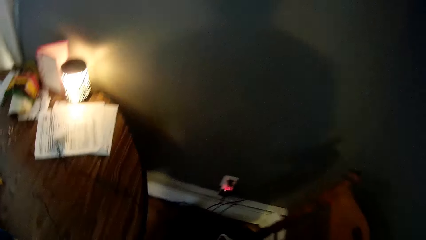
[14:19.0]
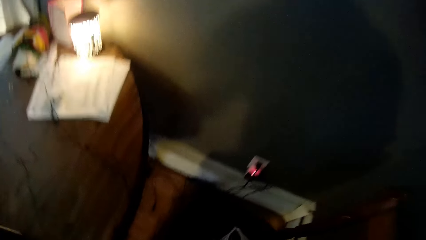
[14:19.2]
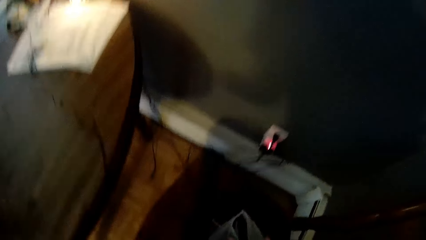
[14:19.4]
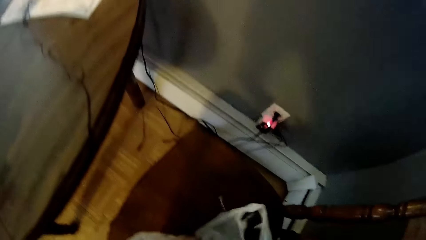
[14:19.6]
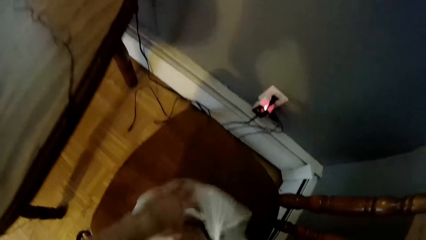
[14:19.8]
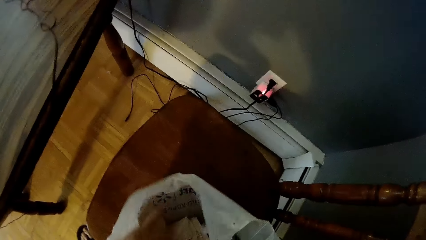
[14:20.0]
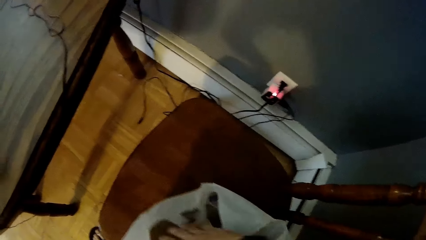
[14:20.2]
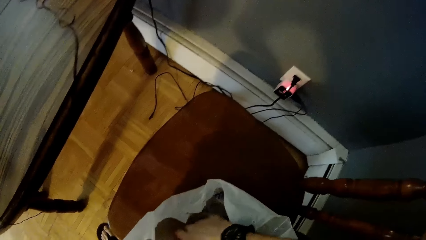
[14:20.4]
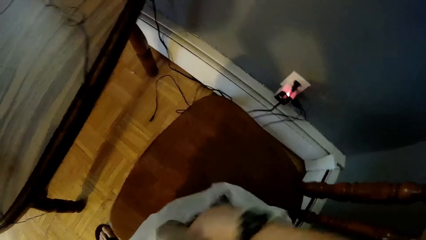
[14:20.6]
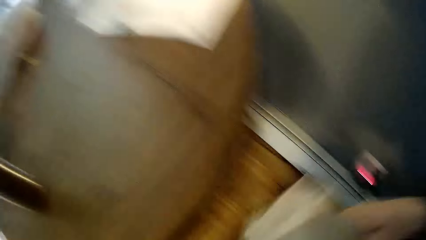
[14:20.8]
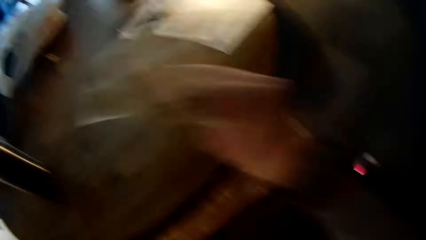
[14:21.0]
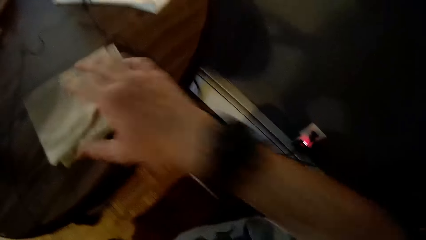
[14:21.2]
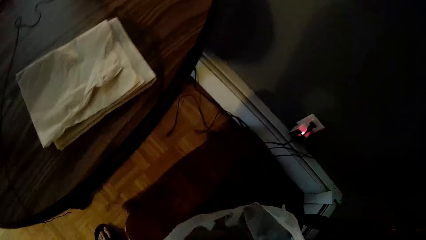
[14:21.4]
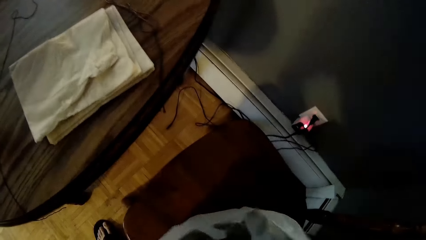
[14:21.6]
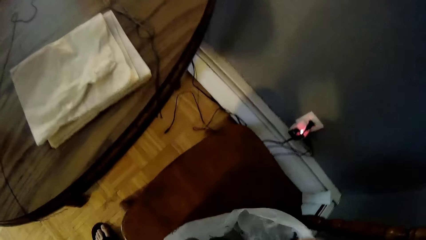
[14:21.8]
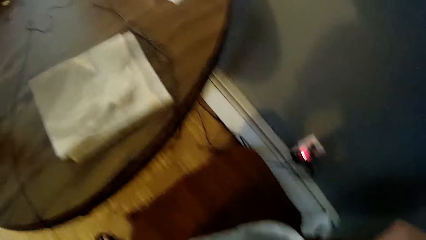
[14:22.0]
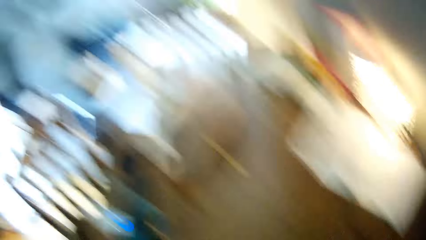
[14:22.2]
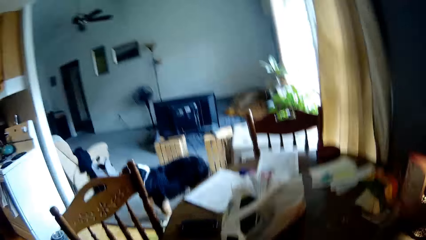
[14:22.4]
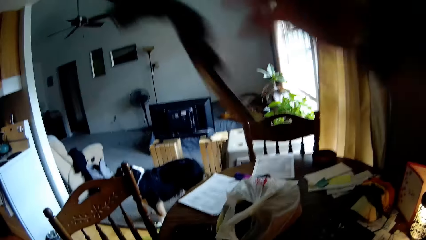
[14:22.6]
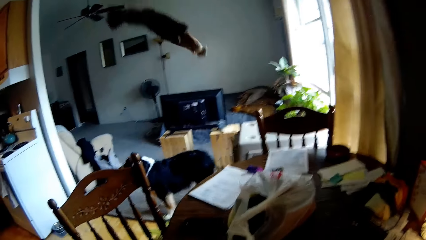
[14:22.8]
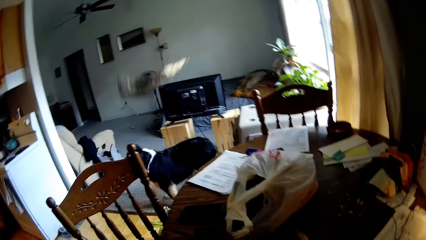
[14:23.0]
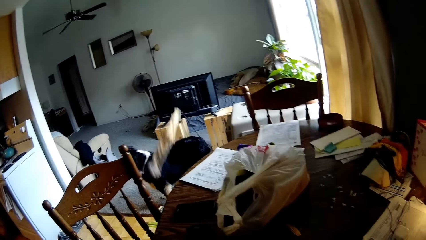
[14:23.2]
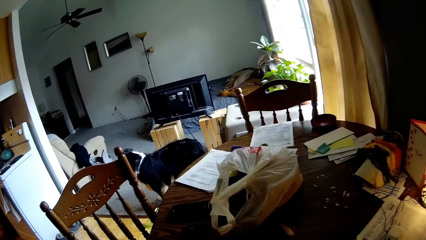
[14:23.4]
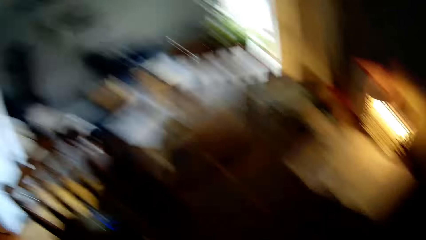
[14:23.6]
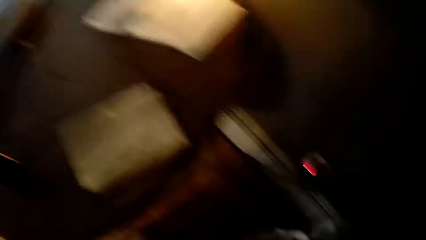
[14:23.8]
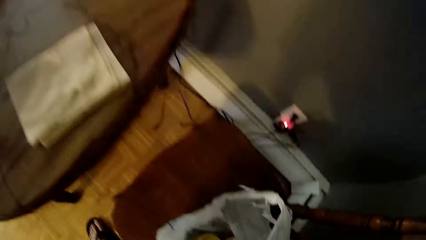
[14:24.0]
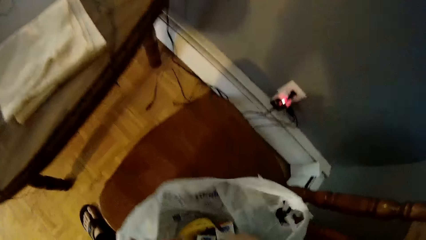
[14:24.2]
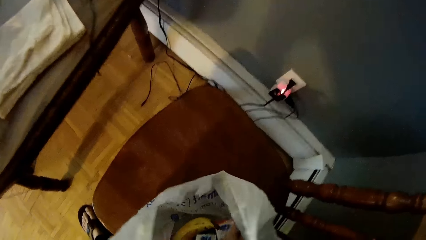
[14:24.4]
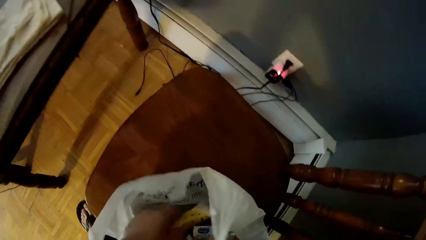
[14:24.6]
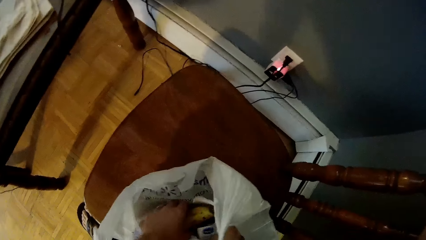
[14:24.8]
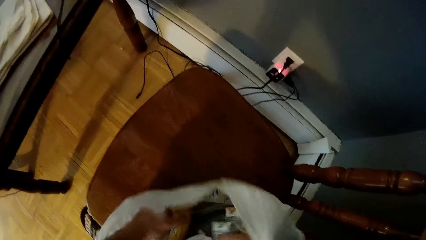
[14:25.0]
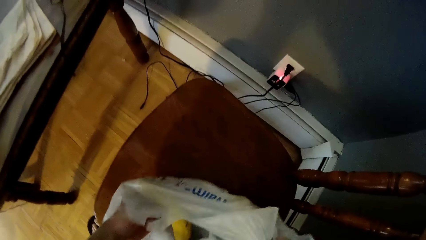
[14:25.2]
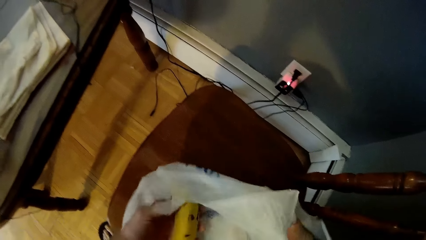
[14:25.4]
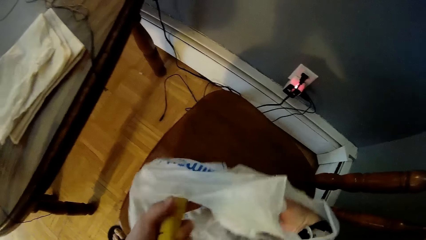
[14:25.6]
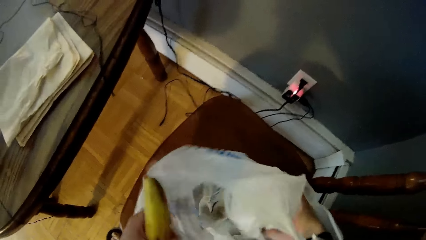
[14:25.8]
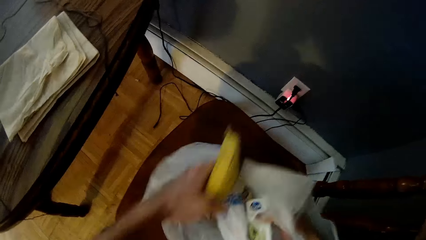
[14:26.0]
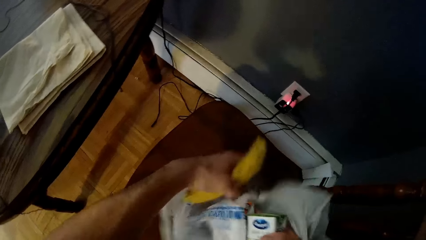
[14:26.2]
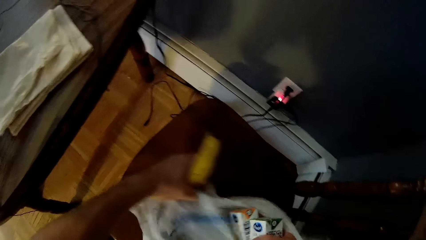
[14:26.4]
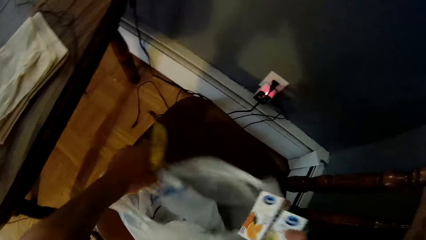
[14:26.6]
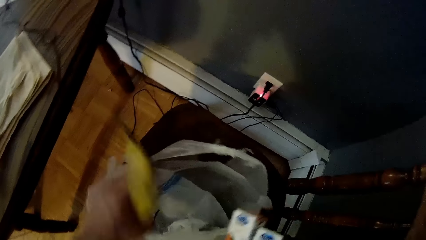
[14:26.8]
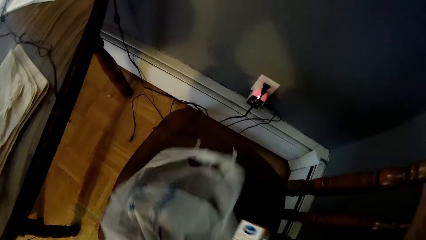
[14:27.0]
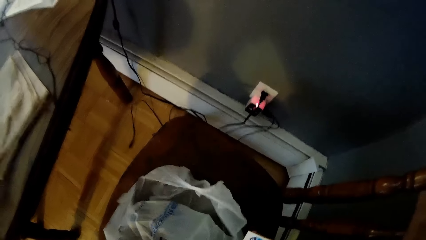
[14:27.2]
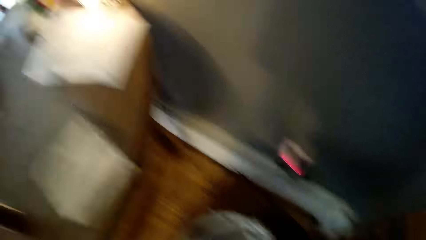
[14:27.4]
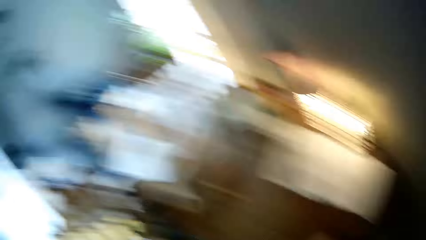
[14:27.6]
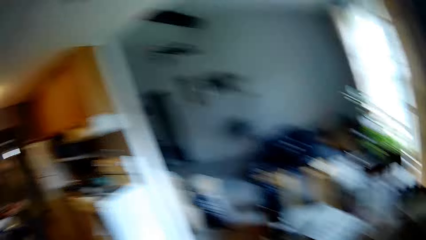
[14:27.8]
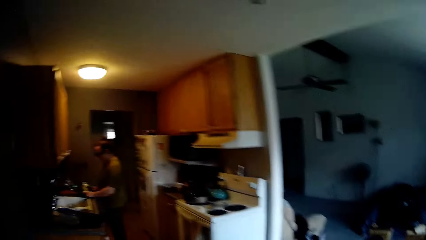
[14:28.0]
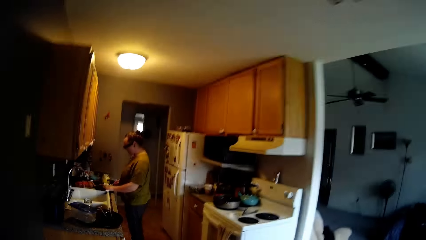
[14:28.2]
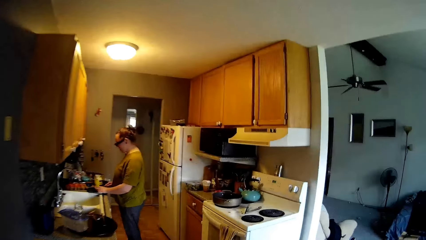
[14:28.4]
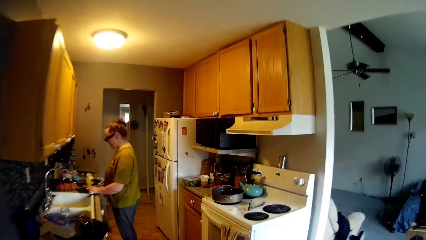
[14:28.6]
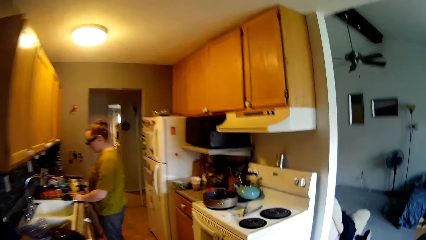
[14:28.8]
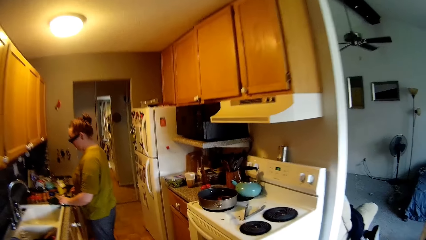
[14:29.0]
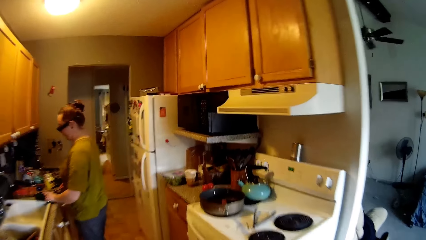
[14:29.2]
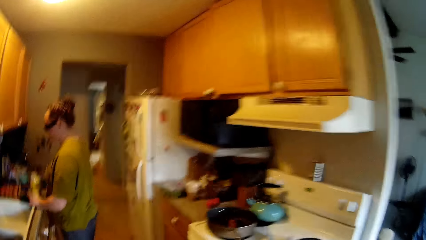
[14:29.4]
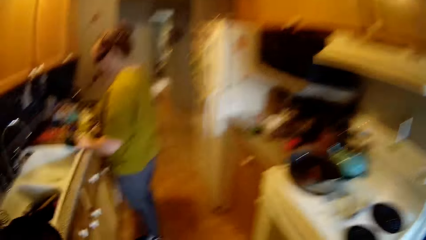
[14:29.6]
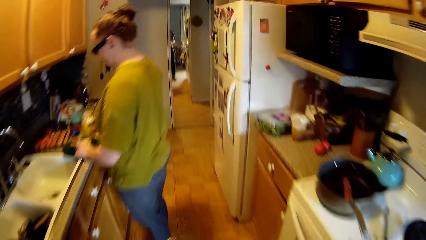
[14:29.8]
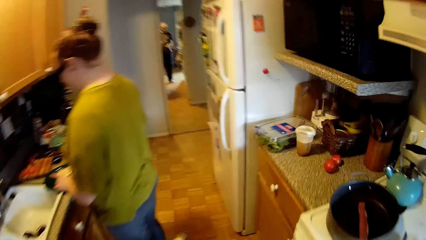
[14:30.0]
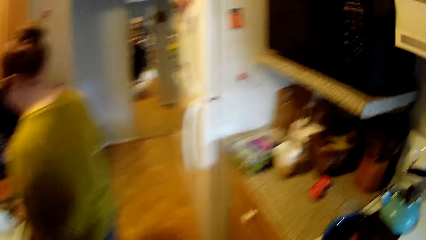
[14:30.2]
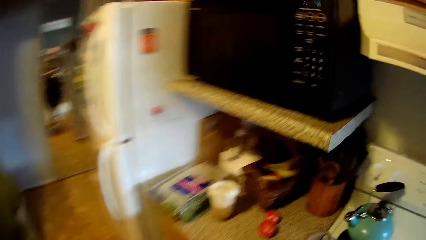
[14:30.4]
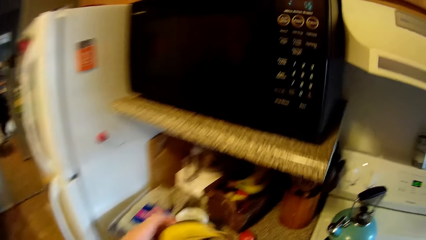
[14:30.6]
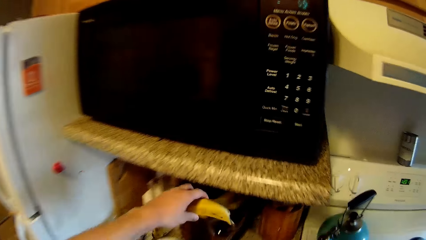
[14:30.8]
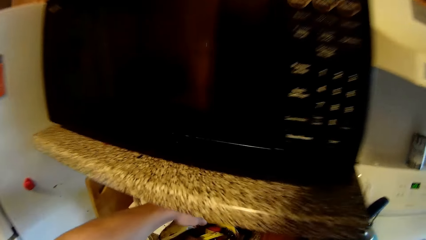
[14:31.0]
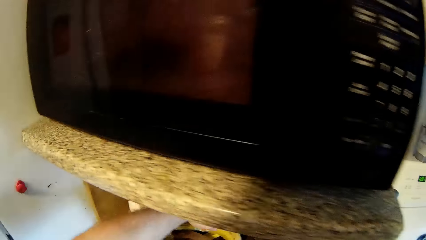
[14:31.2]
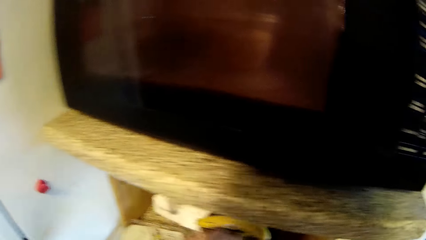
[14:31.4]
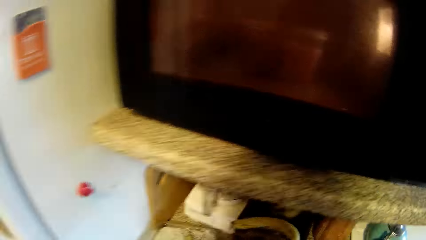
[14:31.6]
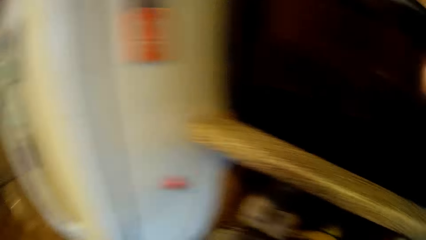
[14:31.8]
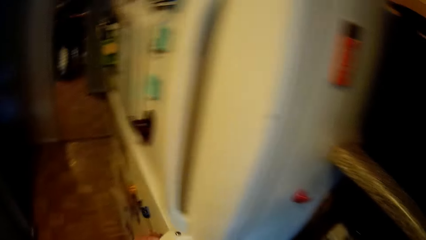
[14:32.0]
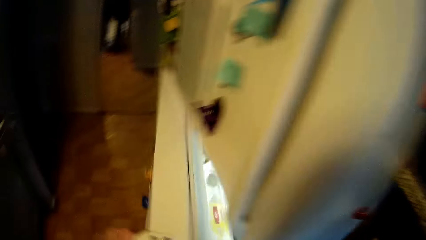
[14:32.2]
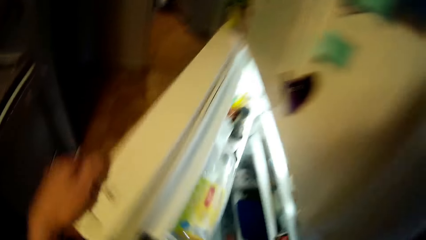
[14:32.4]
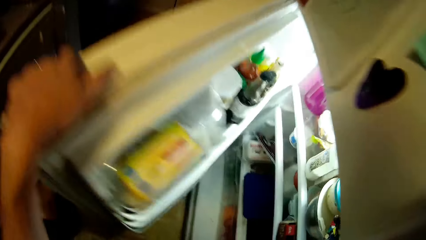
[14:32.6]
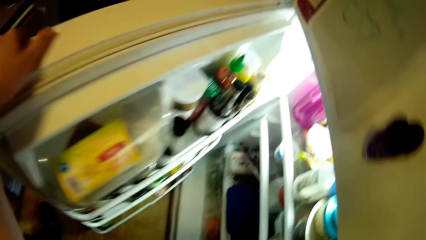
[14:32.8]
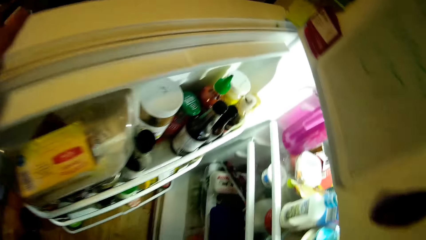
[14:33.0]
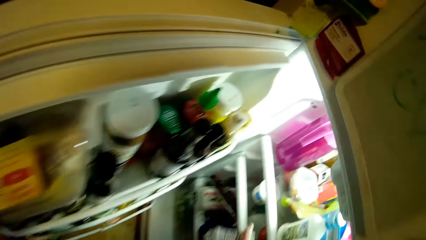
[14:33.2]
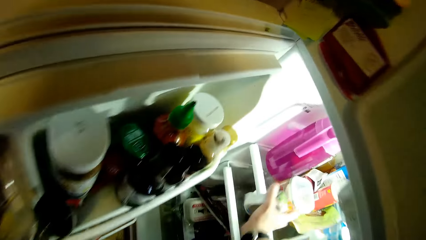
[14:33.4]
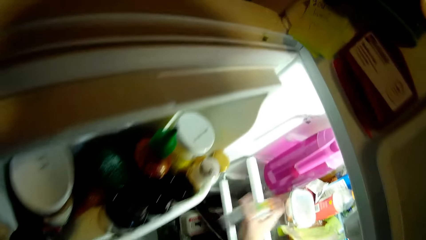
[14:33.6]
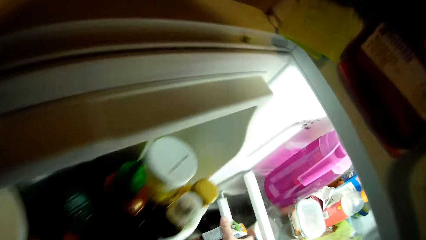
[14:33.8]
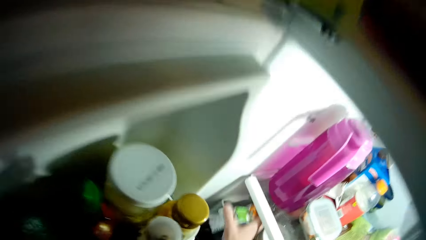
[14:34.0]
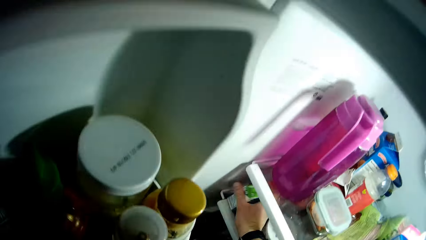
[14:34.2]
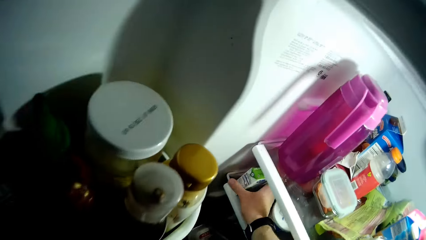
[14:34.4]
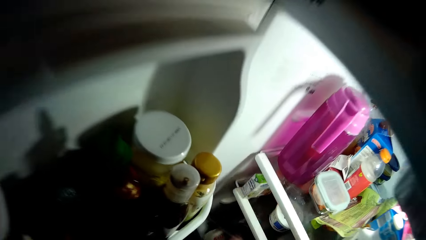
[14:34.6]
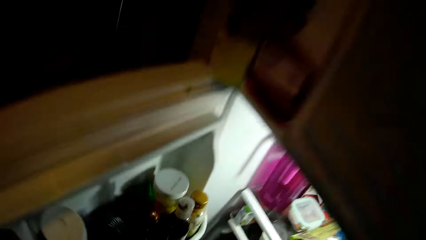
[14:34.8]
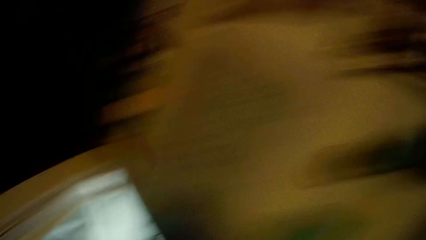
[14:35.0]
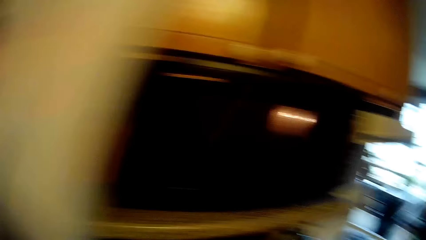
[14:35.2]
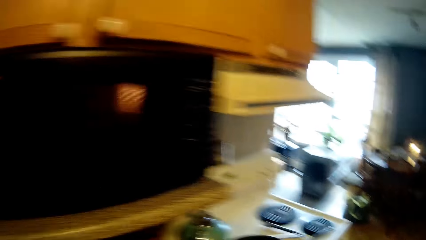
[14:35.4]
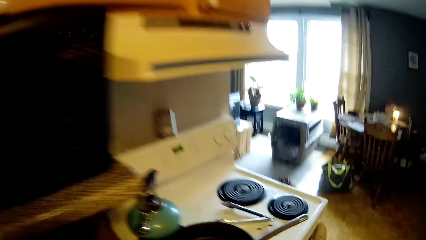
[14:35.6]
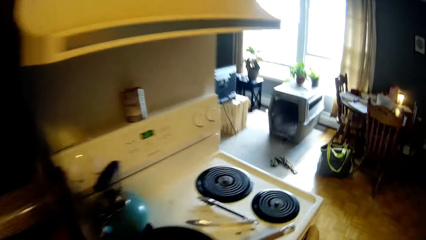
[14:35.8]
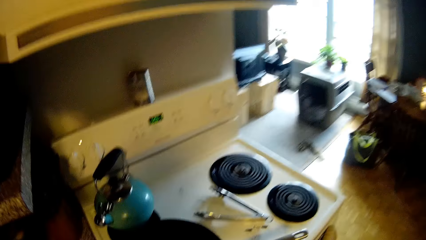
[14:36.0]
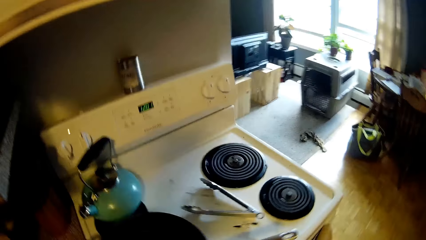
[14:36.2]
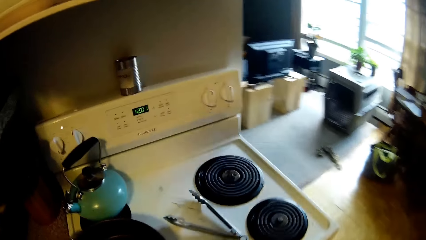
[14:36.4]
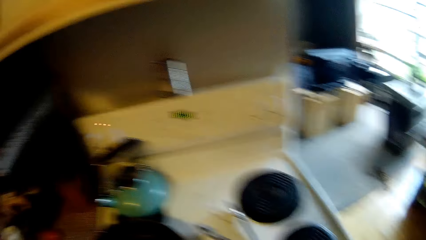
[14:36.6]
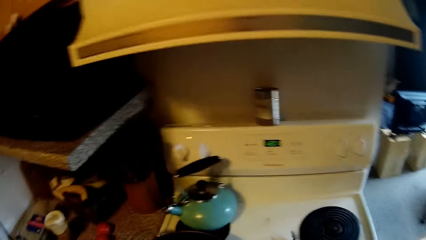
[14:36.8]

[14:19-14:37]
The camera wearer picks out clothes from a nylon on the chair with both hands. He picks out clothes from the nylon on the chair onto a table with his right hand. He throws something on the floor. He picks out a banana from the nylon on the chair with his left hand. He picks out yoghurts from the nylon bag with his right hand. He drops the plastic bag. He walks towards the kitchen. He places the banana in a basket on the kitchen cabinet with his left hand. He opens a fridge door with his left hand. He places a milk bottle in the fridge with his right hand. He moves to the cooker. He picks a tong on the cooker with his right hand.
